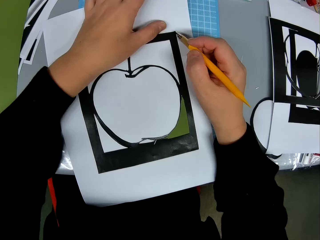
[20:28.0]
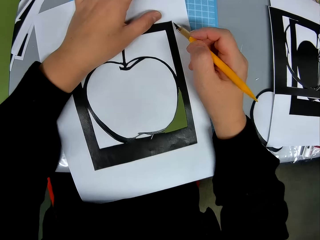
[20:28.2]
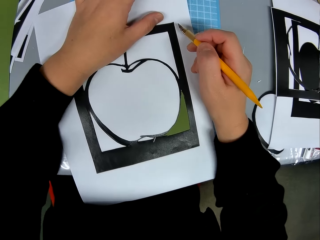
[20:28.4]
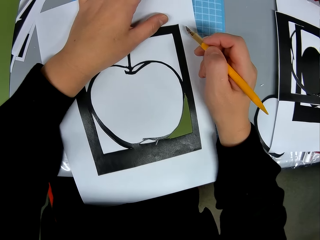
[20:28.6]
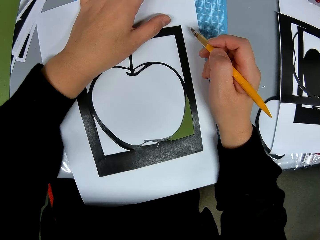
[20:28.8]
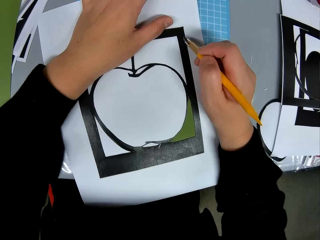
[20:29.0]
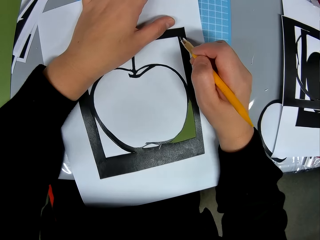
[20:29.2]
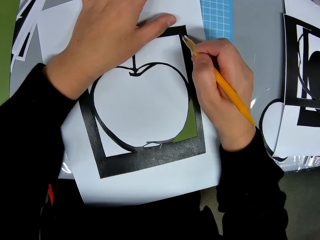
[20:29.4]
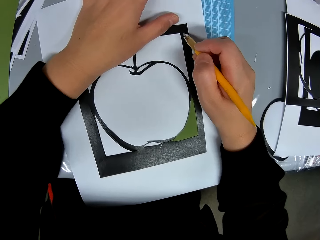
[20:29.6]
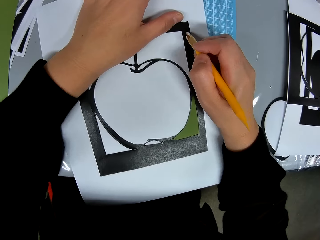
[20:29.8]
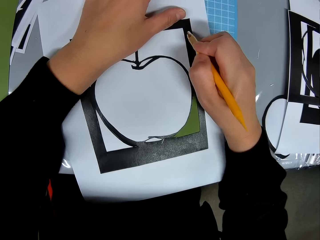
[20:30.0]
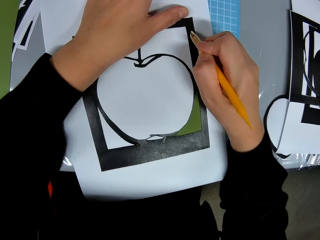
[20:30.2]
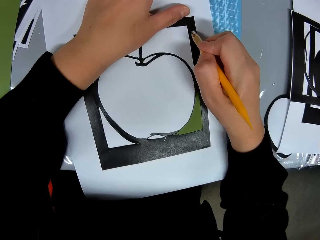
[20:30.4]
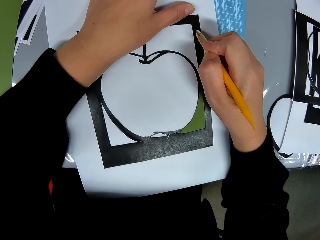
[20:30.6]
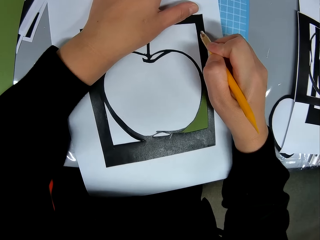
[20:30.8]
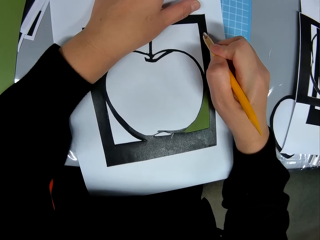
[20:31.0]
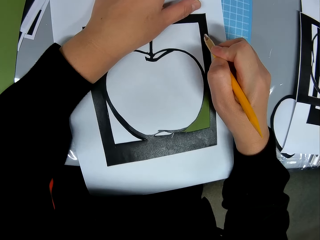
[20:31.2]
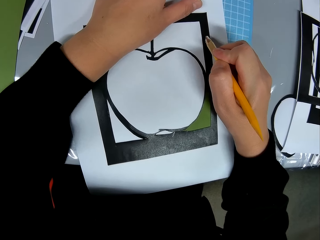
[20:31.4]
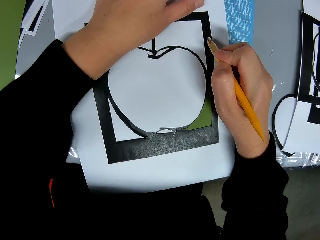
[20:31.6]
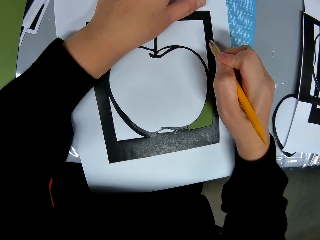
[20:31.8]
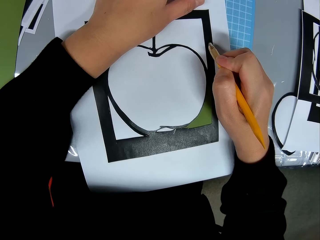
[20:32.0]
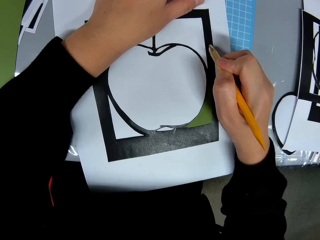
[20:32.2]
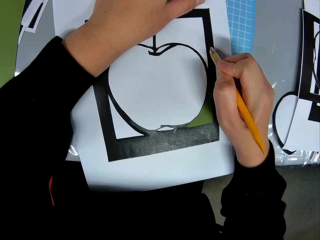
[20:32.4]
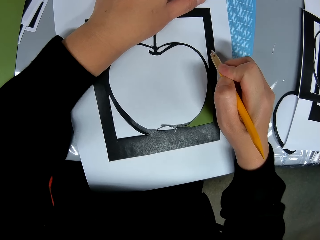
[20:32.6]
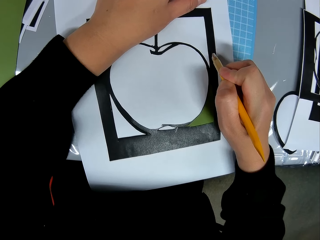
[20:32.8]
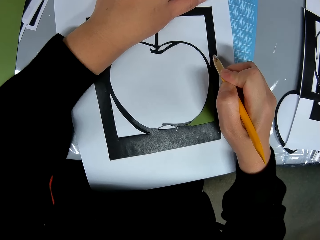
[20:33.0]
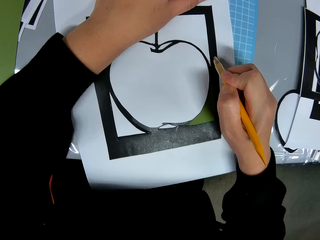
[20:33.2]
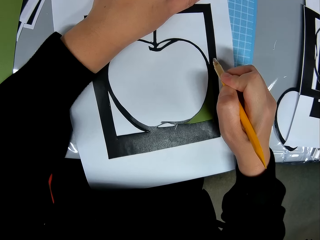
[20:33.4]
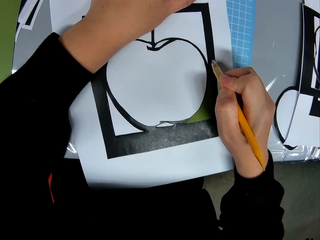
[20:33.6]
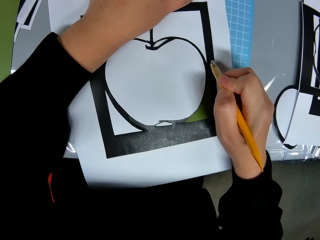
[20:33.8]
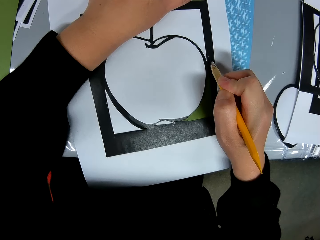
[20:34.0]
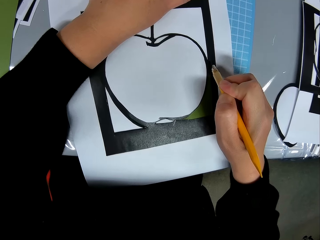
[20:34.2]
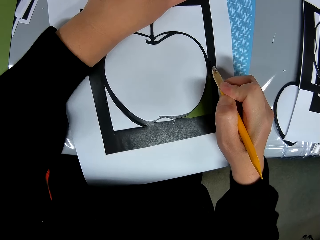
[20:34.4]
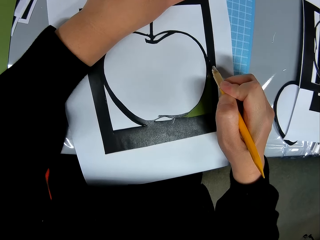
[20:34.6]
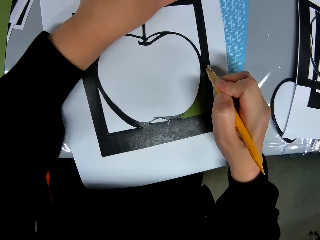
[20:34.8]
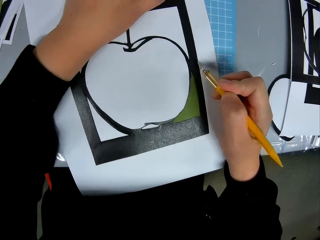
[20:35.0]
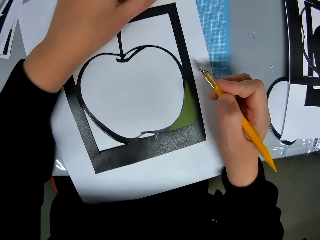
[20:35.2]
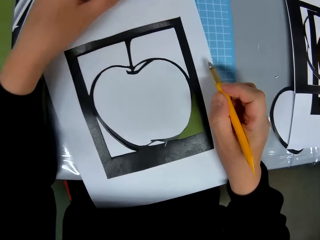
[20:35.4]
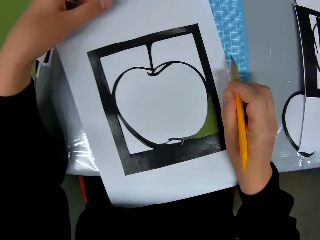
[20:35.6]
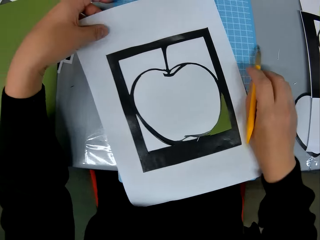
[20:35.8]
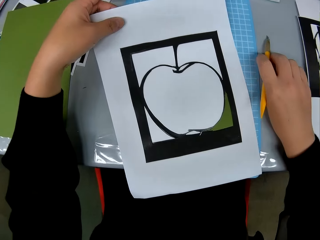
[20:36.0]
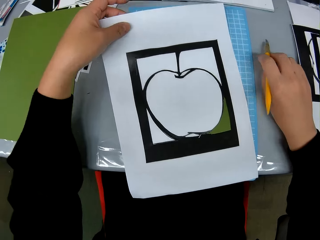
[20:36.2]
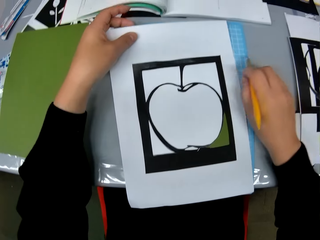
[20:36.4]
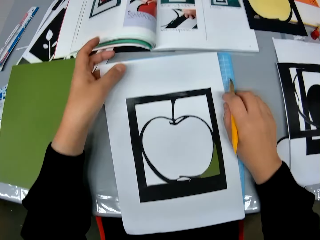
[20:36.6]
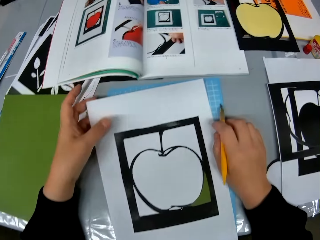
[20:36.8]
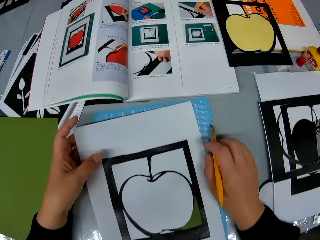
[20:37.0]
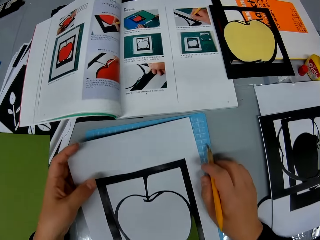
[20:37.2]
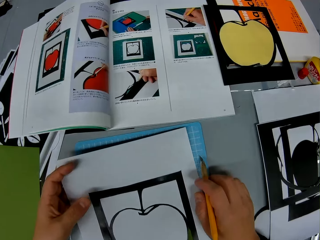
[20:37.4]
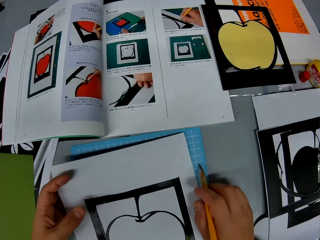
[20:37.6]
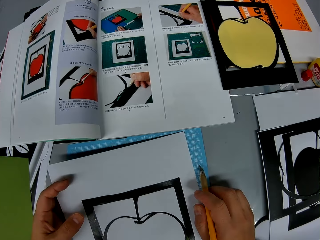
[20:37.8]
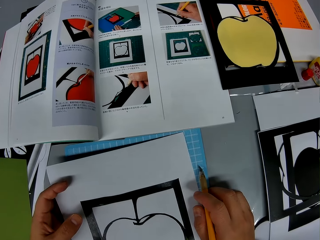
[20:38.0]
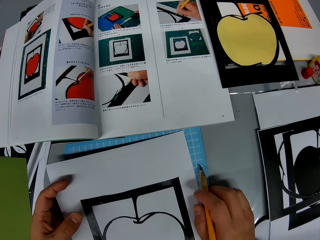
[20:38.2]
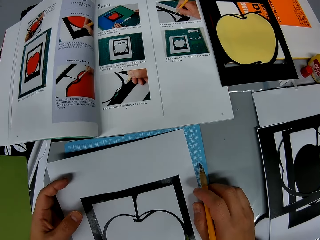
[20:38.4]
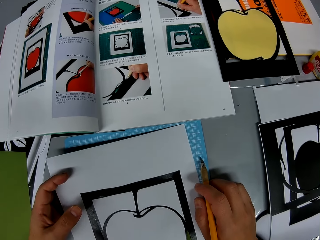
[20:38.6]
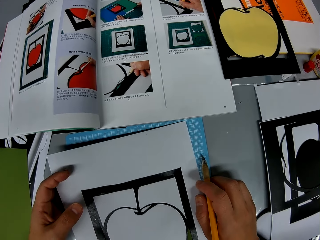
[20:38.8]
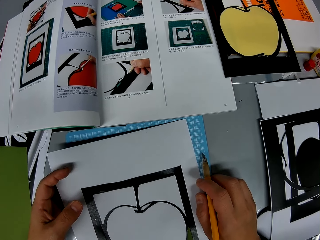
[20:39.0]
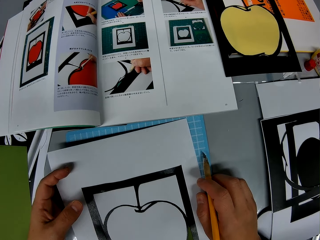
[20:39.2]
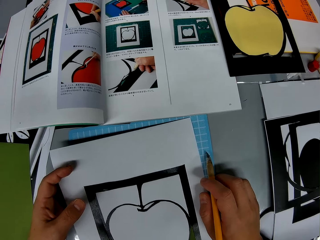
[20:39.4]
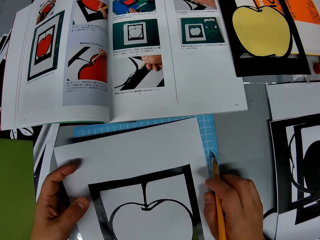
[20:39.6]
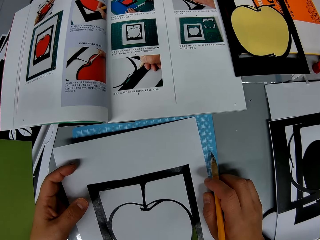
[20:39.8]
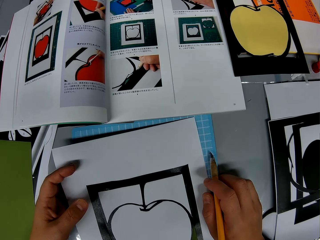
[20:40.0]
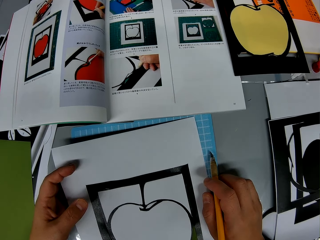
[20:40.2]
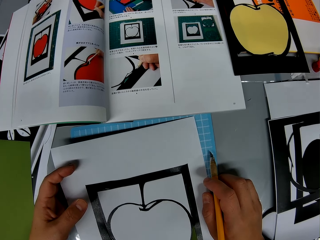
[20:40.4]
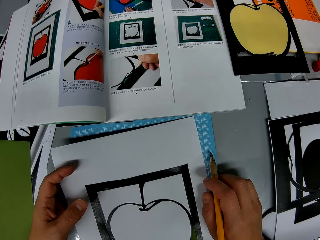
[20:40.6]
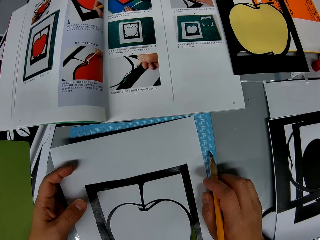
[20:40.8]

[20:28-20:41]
The camera wearer cuts the art. He holds the drawing book with his hands. He puts a hand on the table.

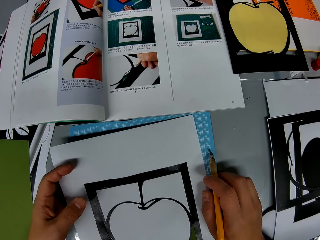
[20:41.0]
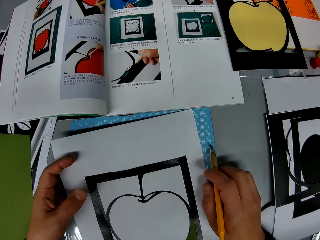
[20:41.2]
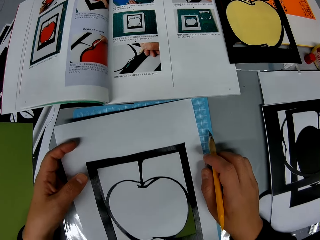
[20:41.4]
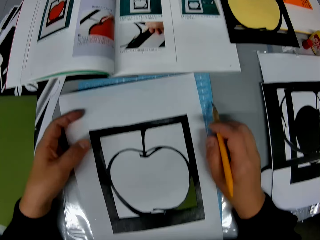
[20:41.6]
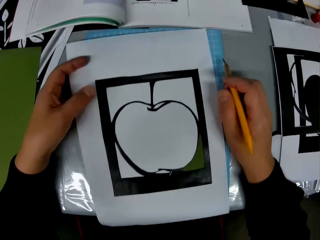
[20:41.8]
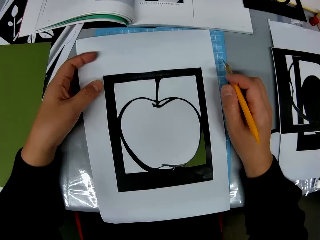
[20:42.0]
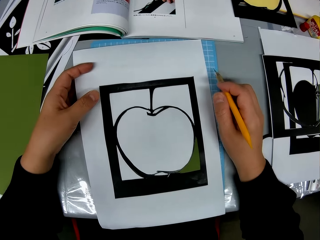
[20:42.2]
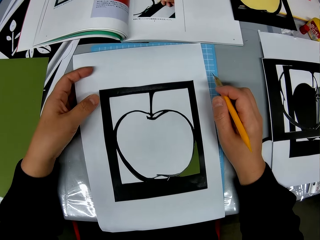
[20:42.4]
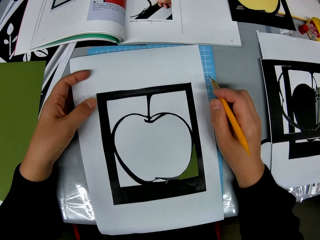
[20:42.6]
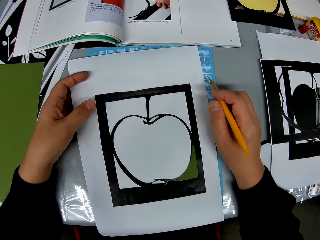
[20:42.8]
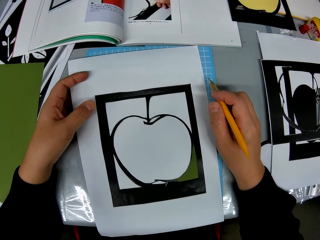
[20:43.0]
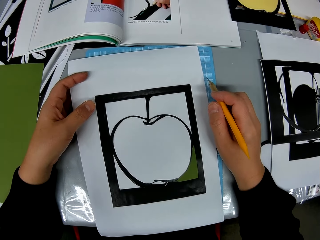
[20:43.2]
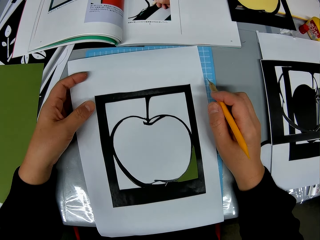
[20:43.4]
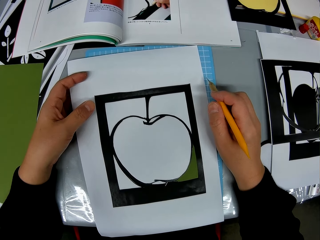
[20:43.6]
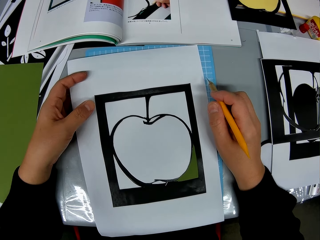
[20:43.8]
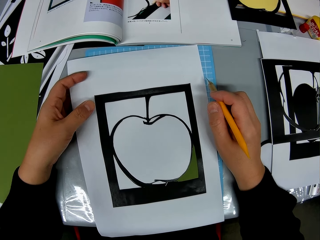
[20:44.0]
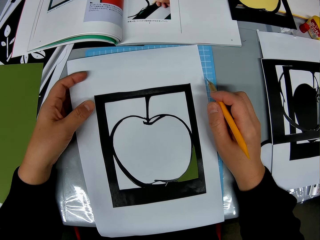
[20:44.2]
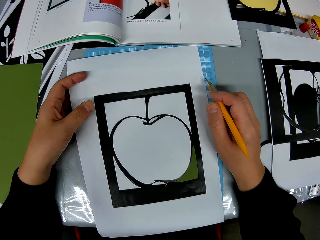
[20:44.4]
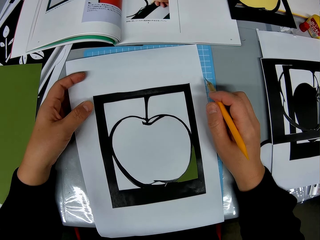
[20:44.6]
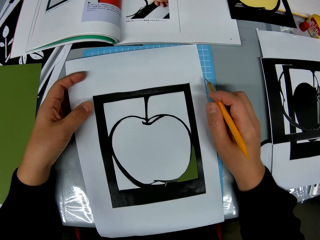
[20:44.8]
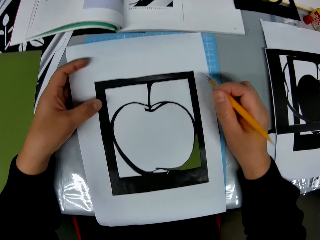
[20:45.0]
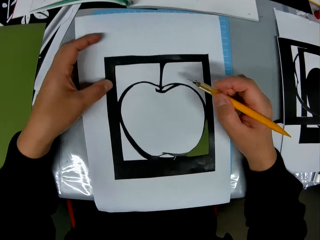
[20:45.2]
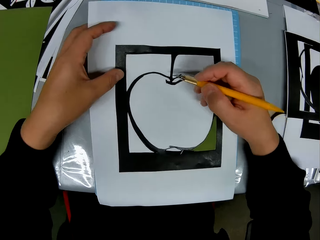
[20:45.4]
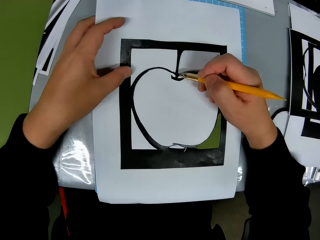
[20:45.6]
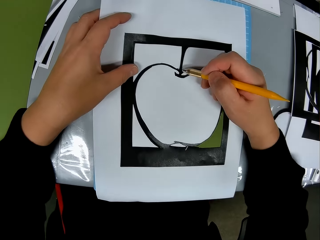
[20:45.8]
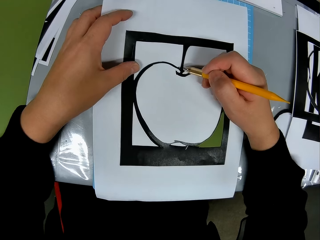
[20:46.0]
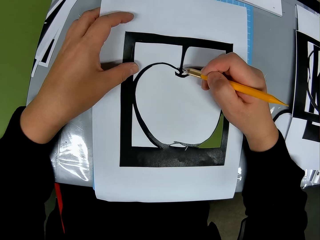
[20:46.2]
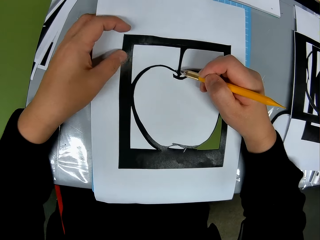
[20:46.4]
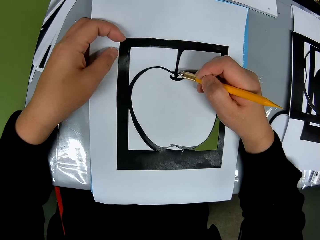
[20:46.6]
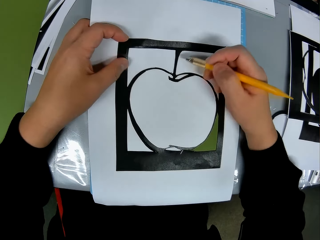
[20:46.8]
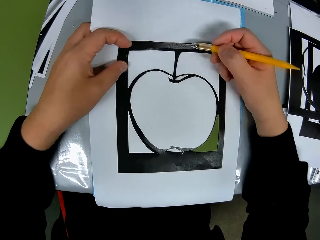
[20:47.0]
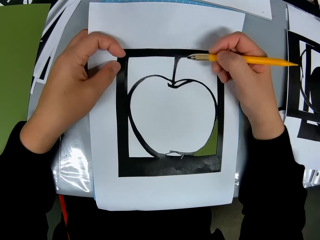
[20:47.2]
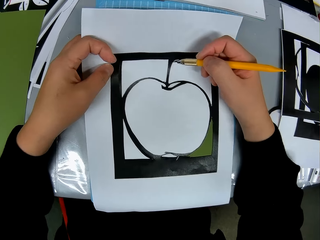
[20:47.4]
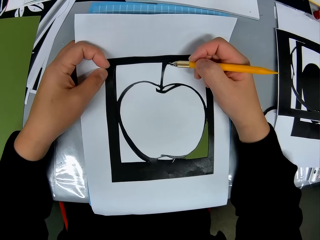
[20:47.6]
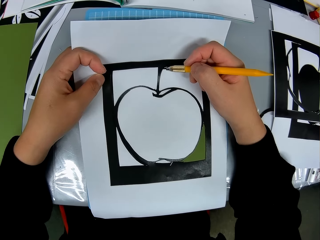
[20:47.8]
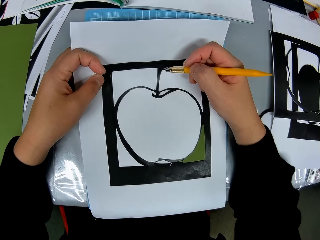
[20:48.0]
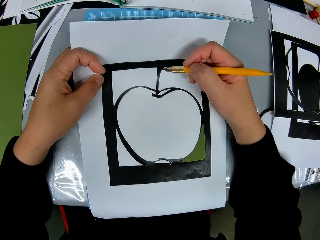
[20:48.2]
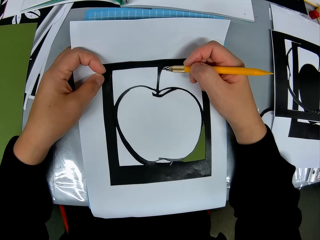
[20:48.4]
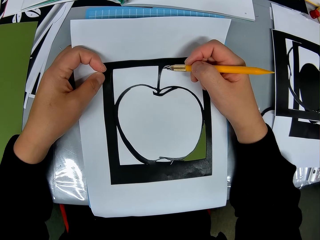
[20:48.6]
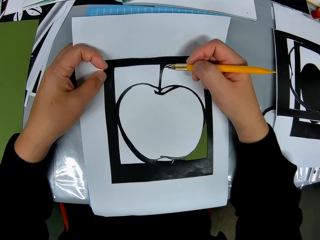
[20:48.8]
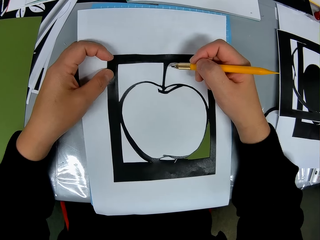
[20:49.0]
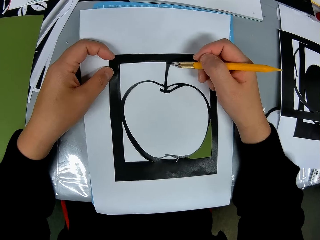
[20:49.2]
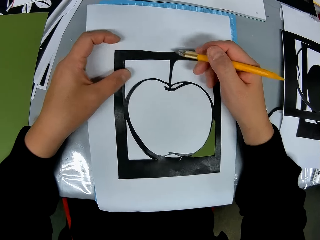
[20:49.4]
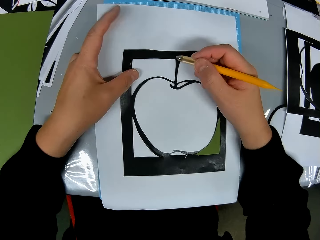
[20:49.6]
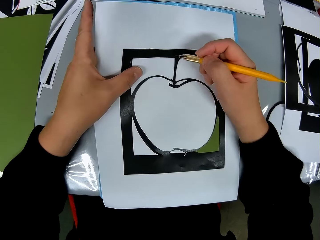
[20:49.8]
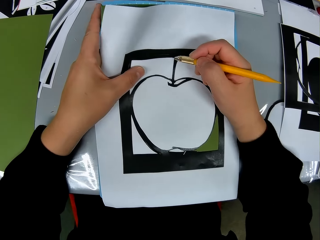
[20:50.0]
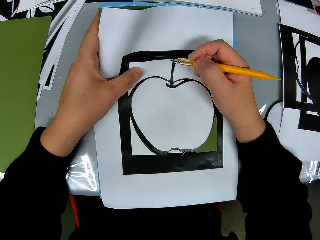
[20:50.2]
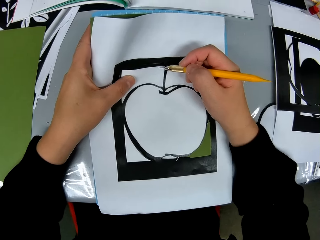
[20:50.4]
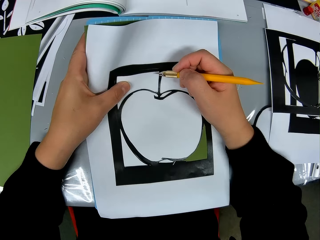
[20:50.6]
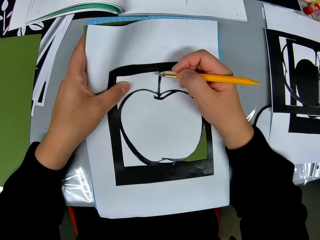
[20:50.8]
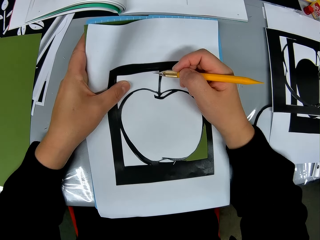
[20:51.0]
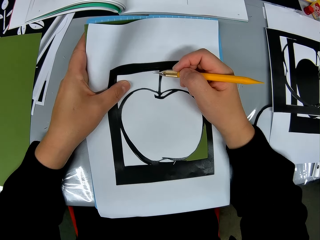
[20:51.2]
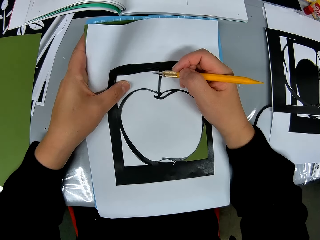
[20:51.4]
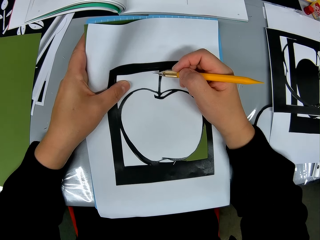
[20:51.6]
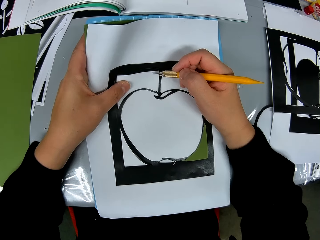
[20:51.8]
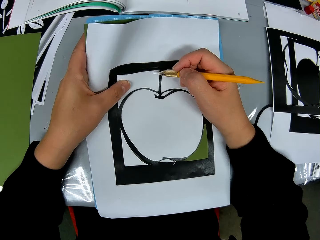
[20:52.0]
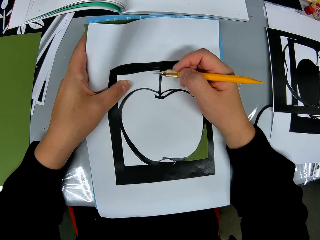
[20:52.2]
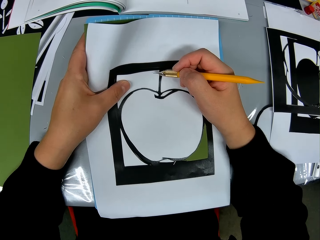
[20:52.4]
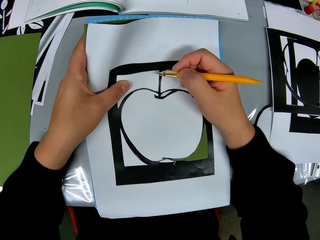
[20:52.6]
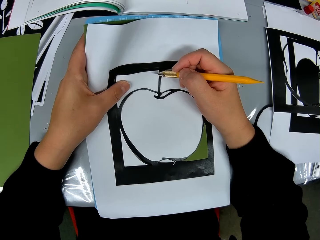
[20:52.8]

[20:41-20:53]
The camera wearer places the cutter on the drawing book. They cut the art. They cut the art again. They move a finger.
